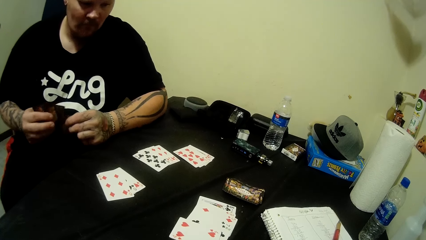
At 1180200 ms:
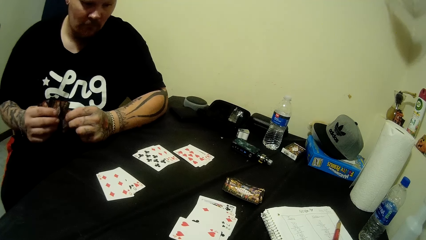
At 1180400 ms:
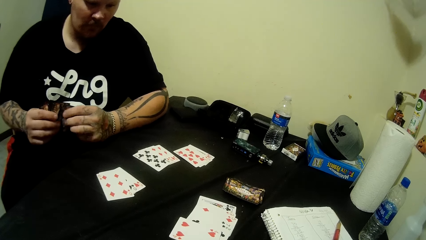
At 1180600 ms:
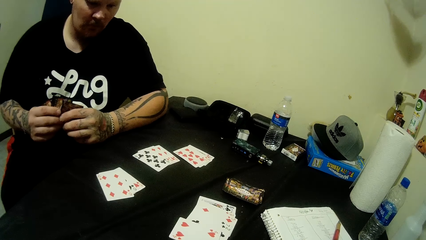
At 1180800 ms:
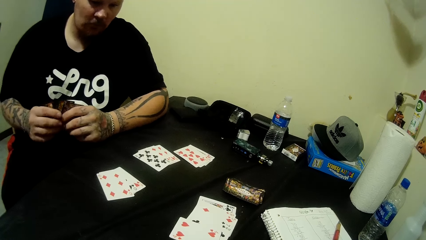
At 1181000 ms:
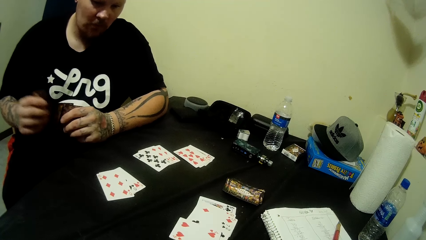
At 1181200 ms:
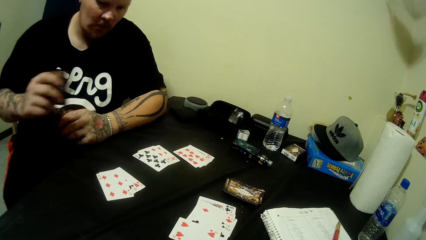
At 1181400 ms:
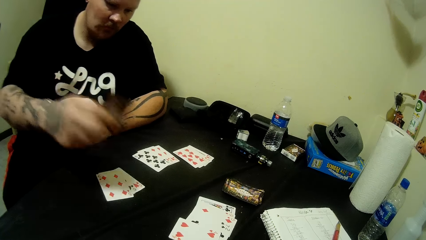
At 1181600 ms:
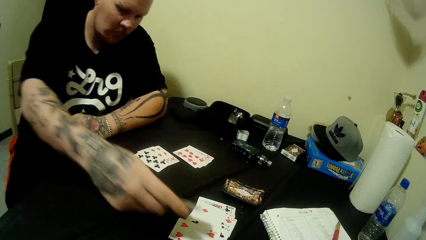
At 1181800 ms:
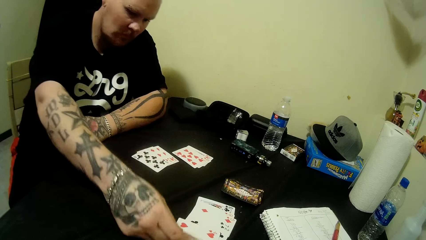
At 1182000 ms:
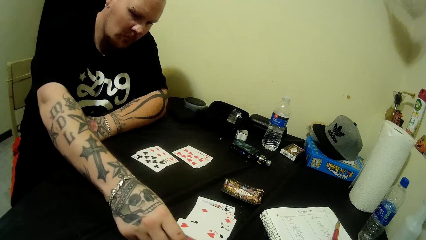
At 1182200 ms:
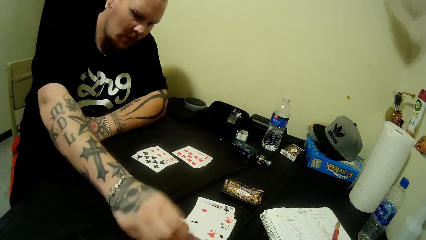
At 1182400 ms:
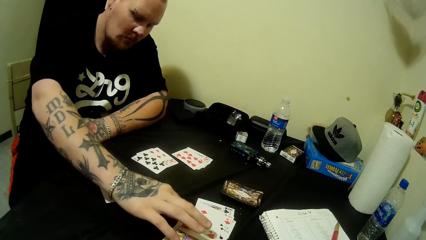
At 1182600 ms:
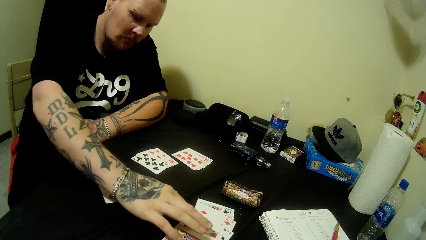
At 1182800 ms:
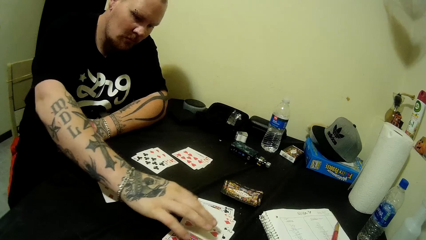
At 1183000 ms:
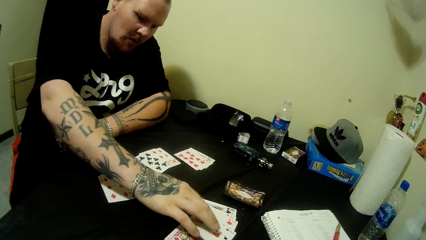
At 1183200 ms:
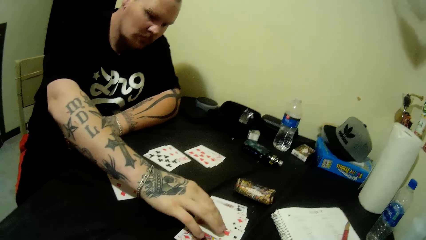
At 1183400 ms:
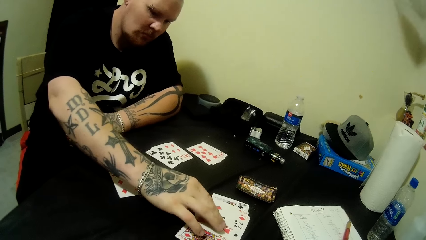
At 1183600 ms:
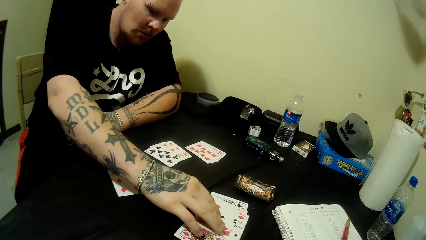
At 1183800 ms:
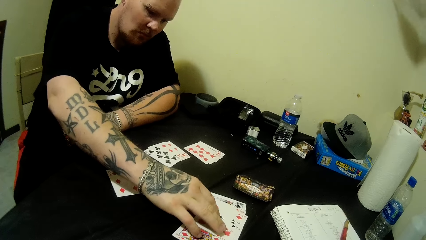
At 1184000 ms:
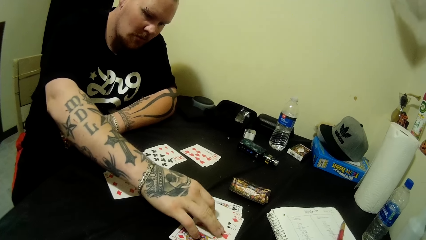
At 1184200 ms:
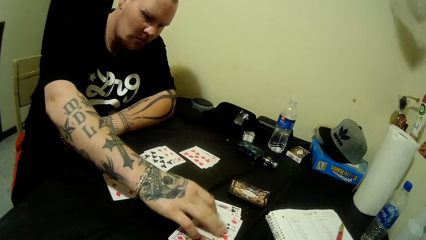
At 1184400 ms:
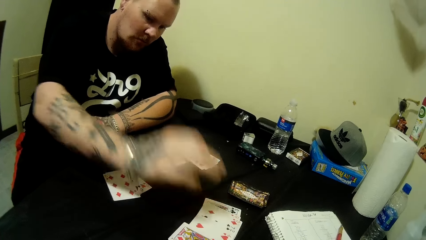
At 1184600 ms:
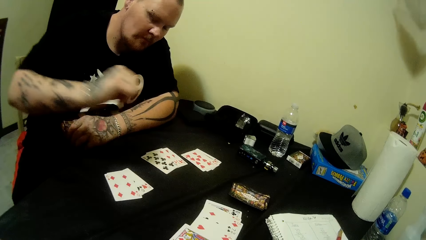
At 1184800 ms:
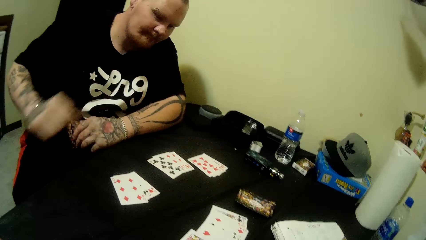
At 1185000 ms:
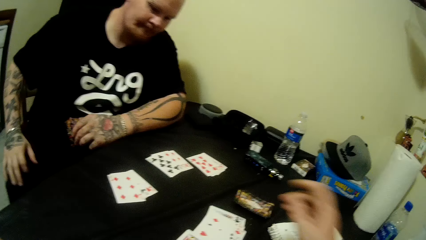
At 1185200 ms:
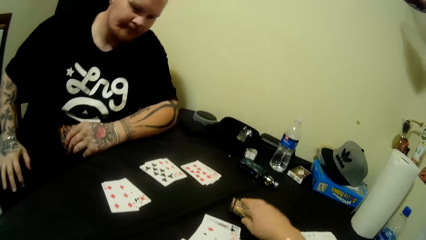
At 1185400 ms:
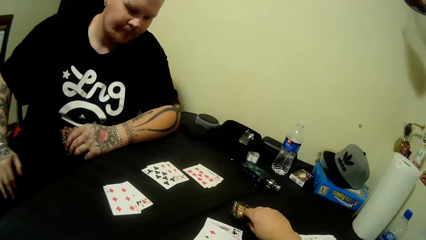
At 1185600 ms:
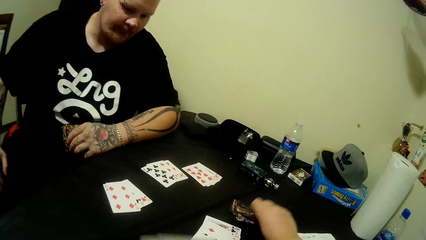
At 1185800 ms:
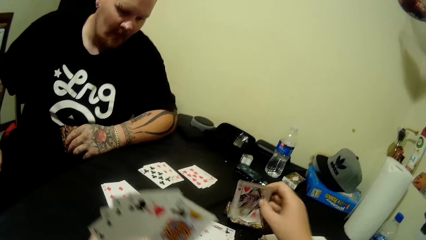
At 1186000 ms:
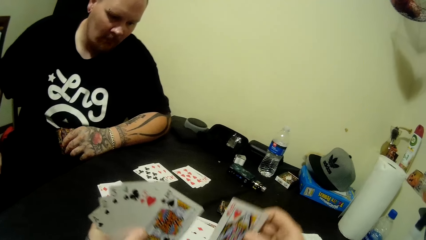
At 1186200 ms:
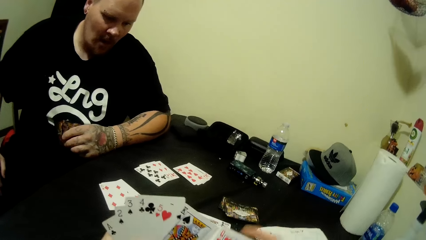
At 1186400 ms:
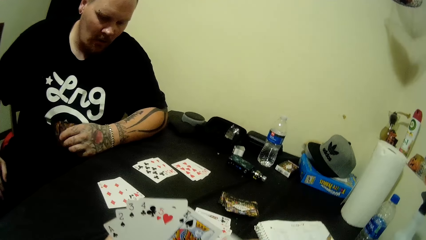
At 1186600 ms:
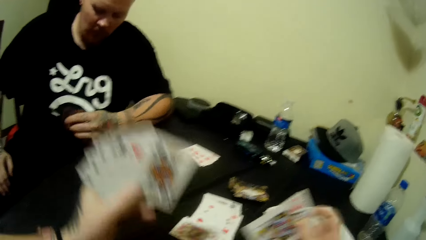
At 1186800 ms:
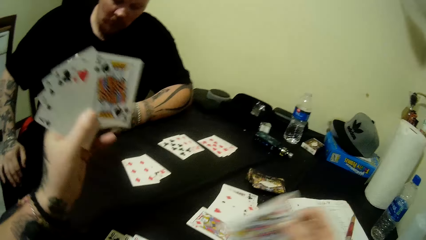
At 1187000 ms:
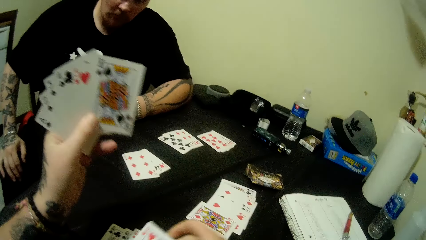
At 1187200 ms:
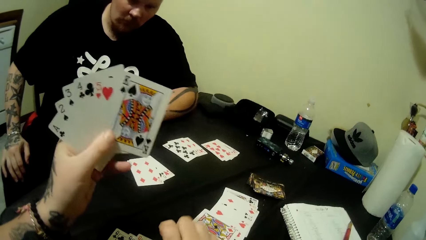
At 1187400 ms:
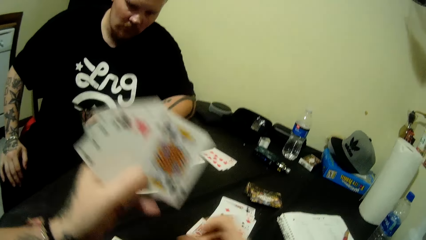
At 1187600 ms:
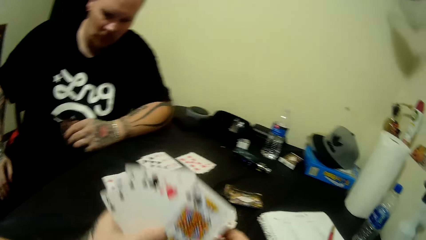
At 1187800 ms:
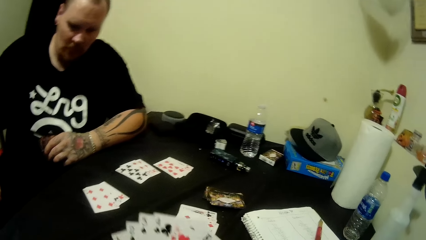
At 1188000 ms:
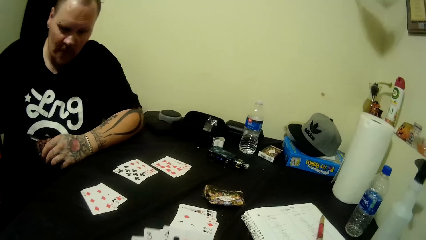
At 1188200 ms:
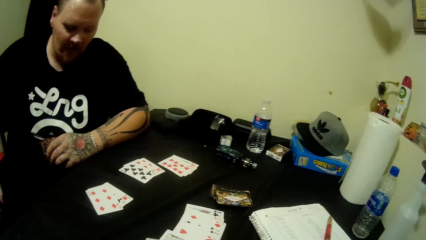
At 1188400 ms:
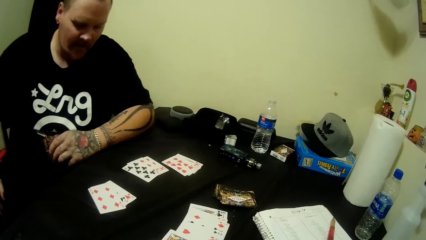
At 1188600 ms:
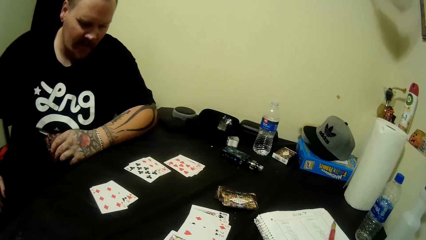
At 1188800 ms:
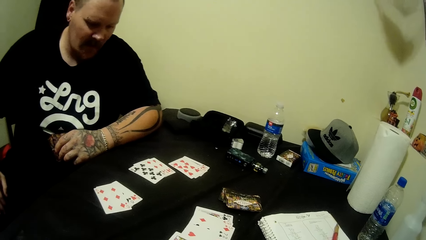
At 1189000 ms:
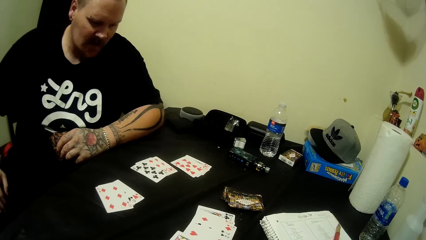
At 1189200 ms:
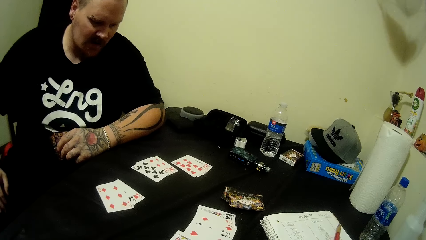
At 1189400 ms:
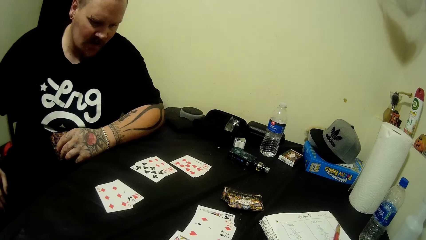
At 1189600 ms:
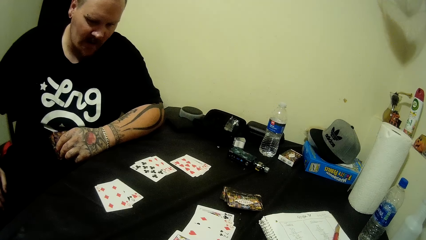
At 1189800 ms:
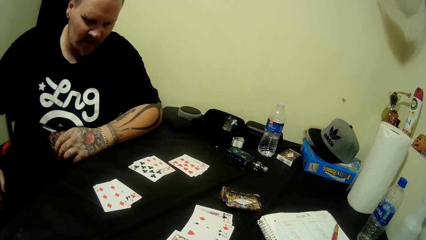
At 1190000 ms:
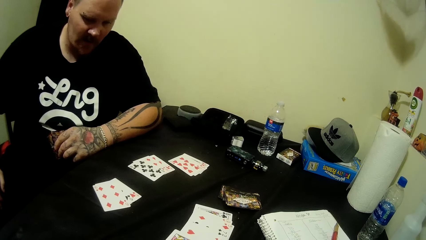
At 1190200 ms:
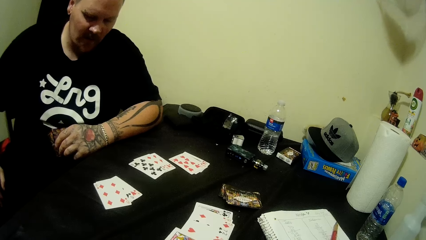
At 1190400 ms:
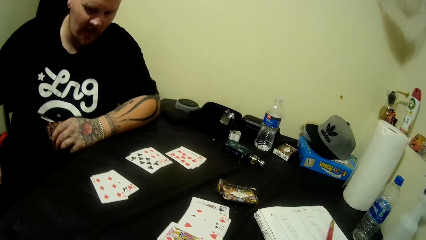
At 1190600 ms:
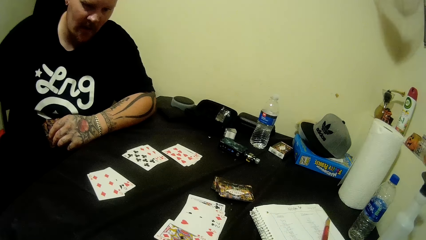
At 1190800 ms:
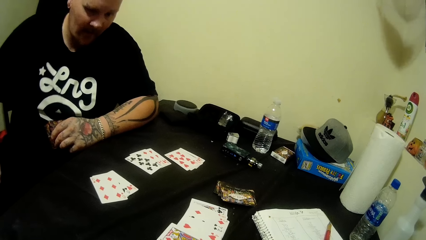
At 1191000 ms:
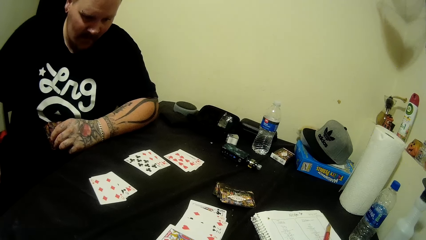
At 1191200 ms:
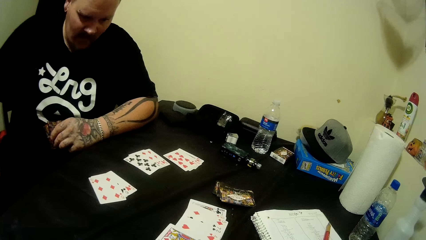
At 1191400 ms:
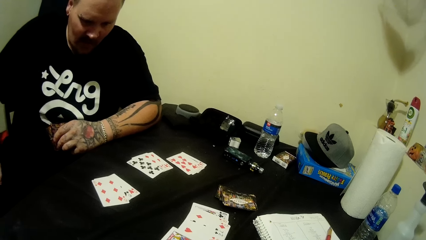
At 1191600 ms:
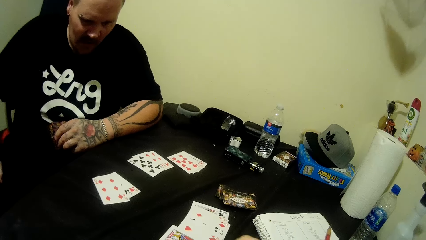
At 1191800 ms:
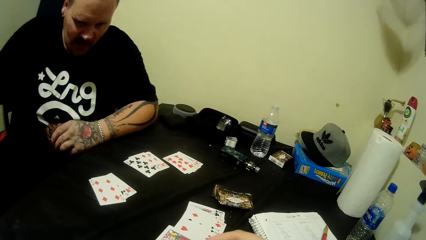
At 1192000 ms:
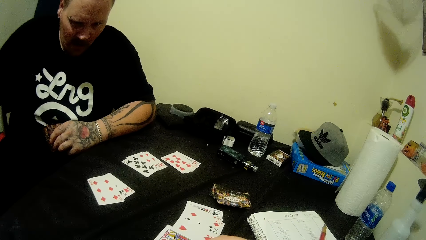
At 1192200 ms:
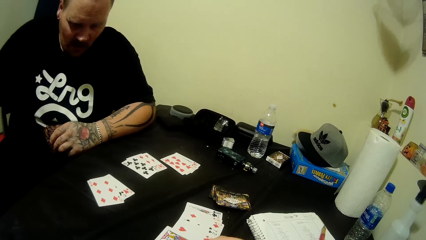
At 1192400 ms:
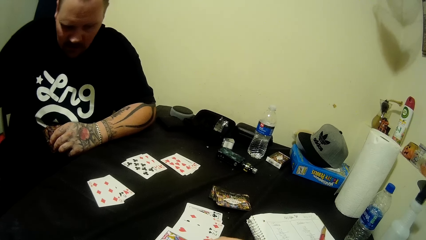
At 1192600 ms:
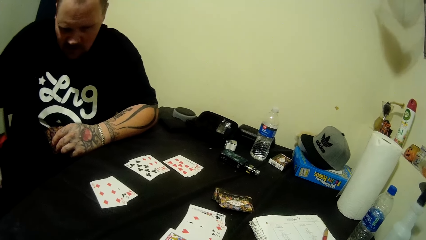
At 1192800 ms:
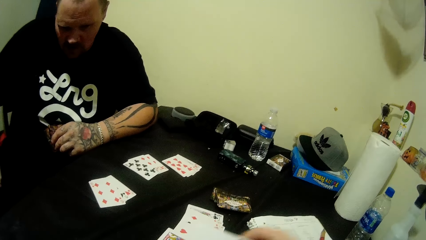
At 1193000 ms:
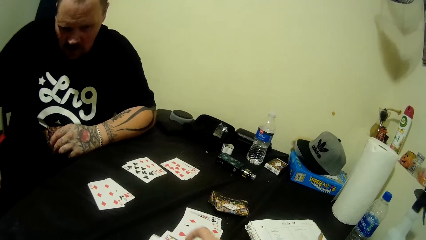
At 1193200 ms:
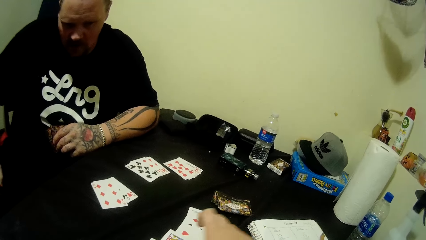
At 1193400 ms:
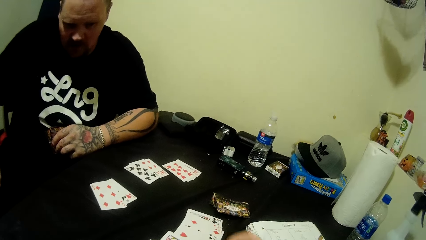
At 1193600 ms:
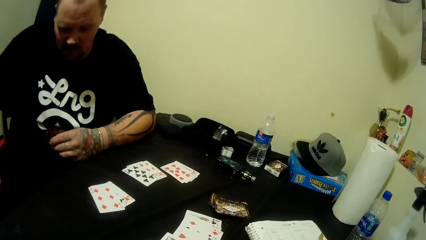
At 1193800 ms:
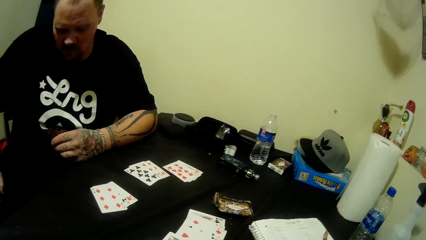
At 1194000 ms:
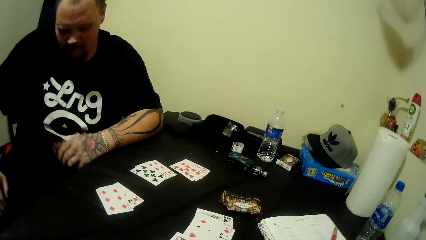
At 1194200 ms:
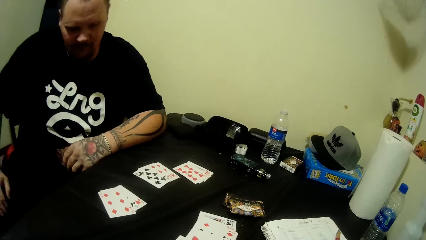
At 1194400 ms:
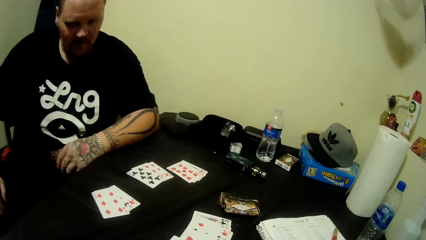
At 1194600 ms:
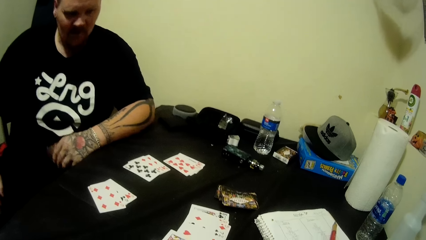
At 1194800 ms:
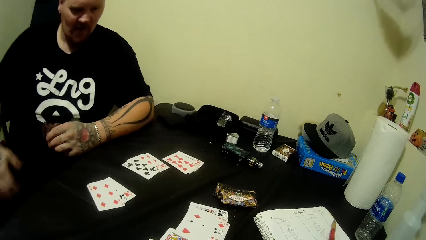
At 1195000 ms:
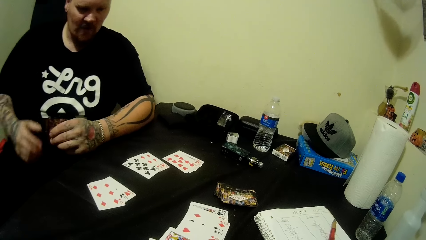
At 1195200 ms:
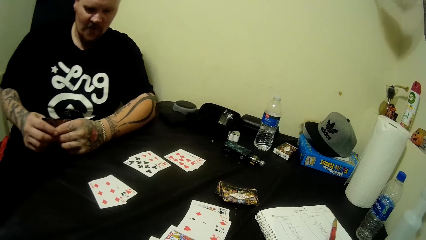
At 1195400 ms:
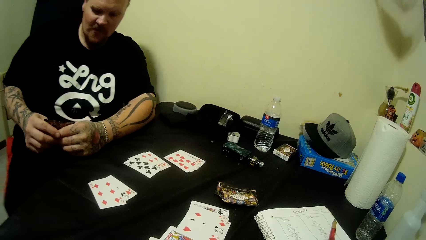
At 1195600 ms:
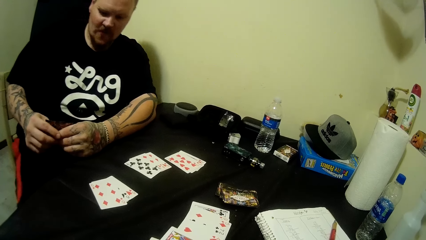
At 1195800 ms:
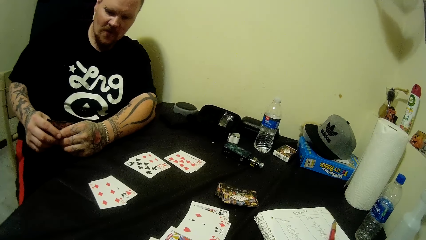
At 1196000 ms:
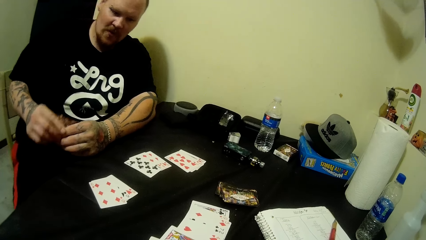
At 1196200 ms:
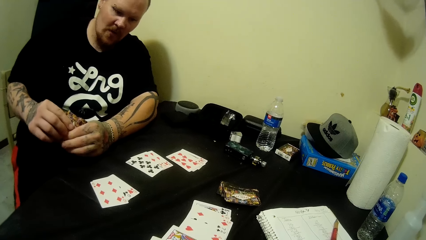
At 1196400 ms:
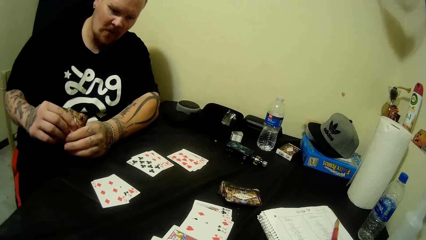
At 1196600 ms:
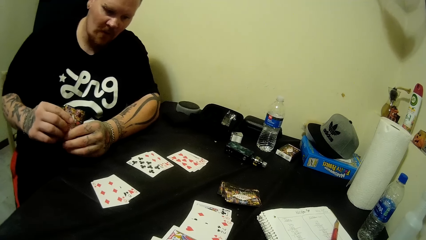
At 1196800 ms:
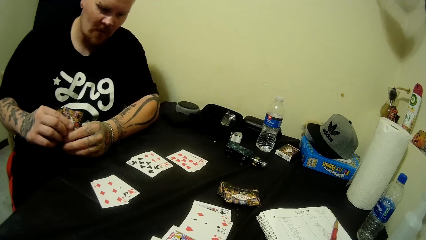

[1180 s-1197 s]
A man holds playing cards together, drops a playing card on the table and arranges the playing cards on the table. The camera wearer picks a playing card from the table and drops the playing cards on the table. The man looks around the table. The camera wearer drops a playing card on the table. The man looks at the playing cards in his hands and moves his leg while seated.
